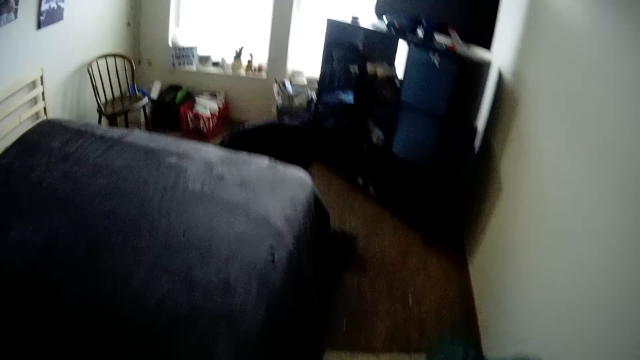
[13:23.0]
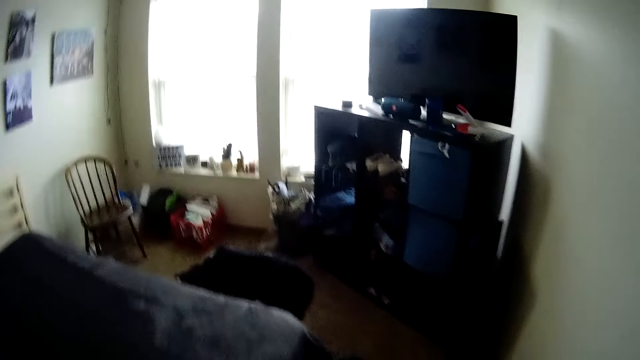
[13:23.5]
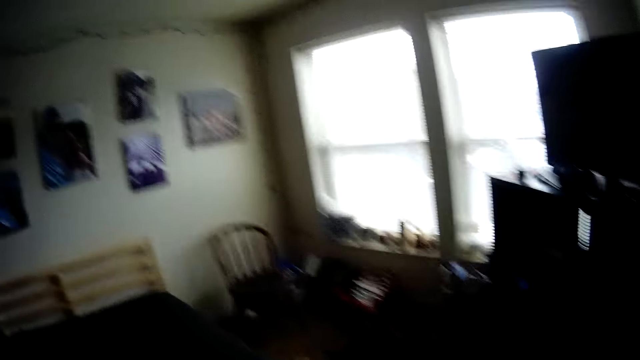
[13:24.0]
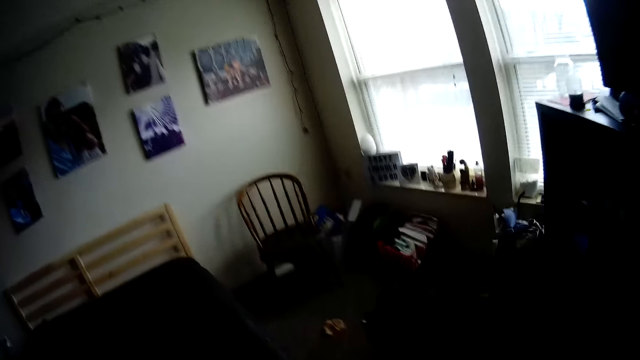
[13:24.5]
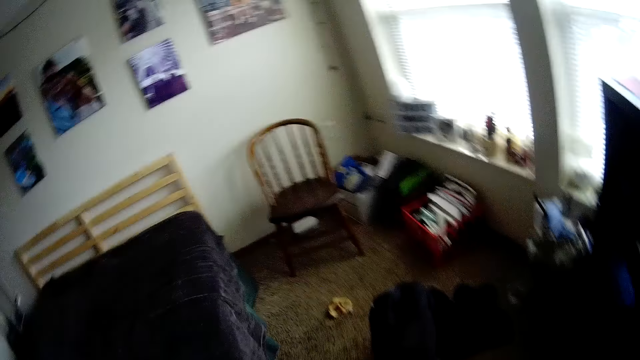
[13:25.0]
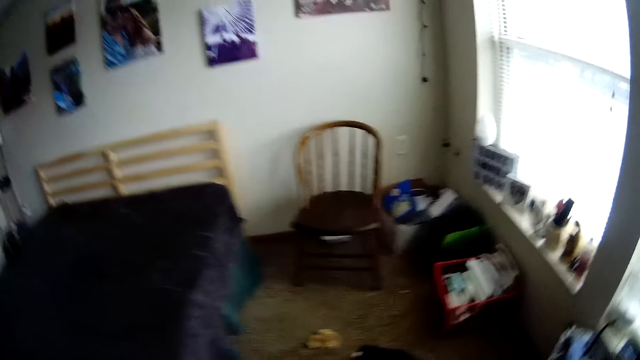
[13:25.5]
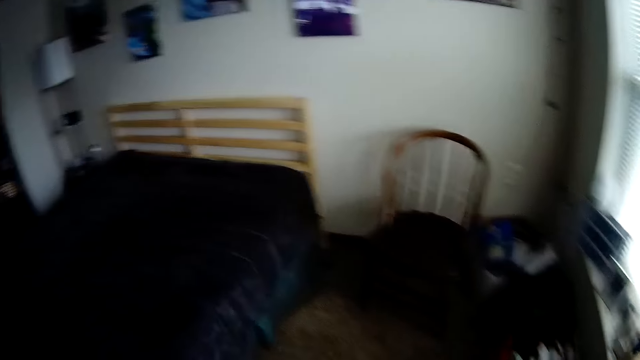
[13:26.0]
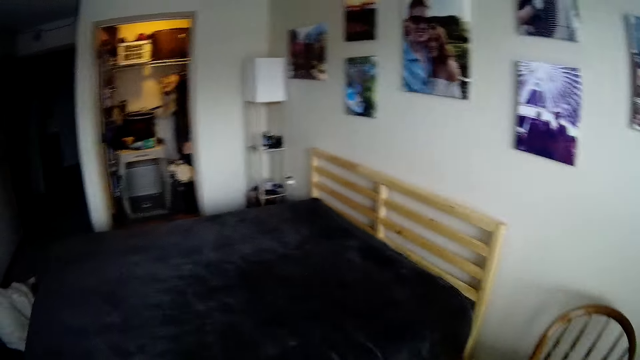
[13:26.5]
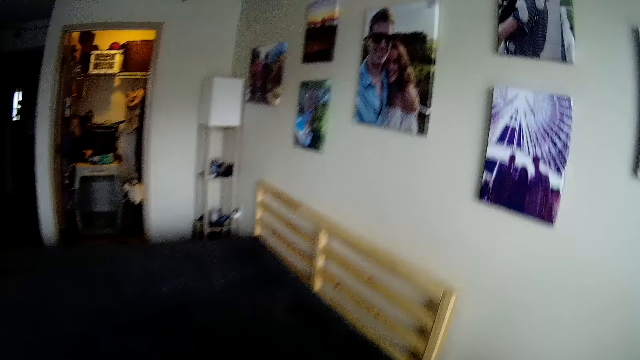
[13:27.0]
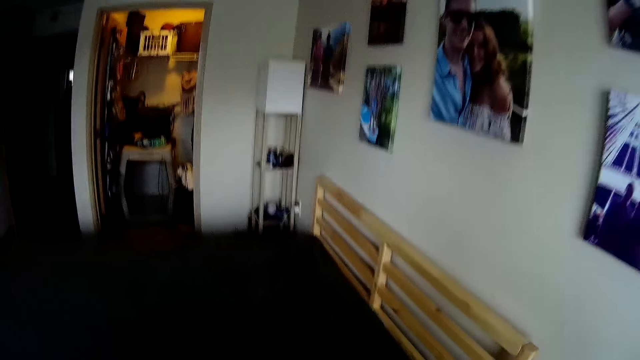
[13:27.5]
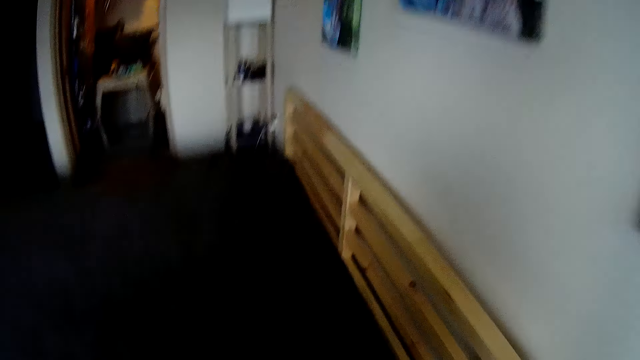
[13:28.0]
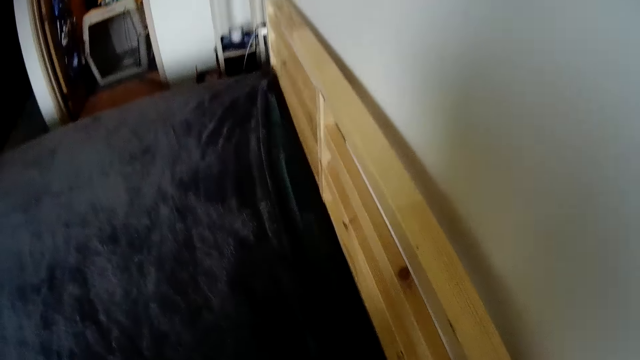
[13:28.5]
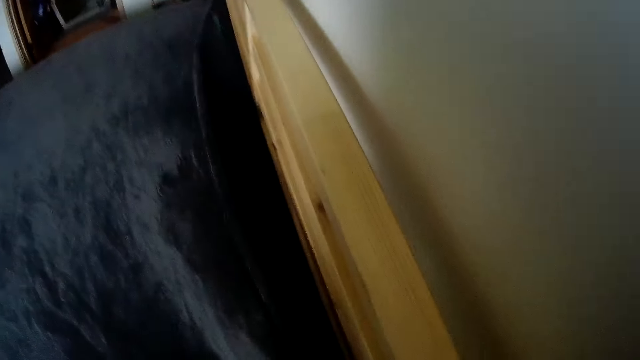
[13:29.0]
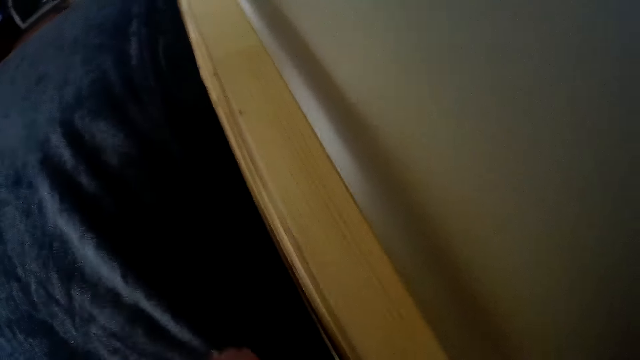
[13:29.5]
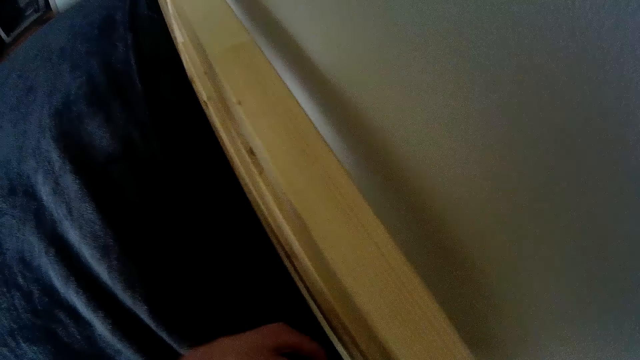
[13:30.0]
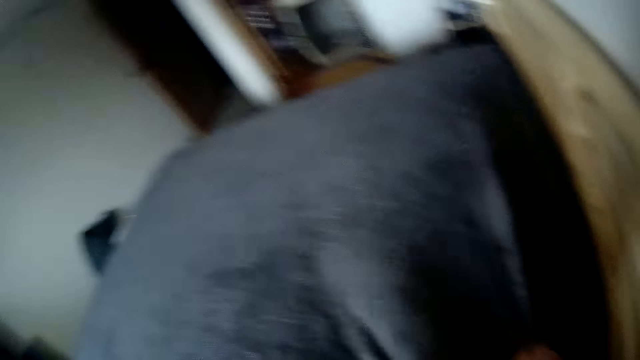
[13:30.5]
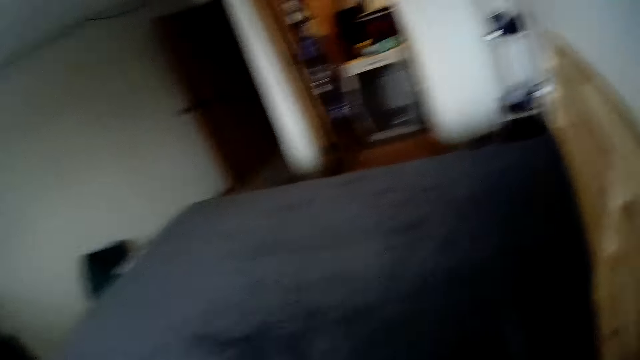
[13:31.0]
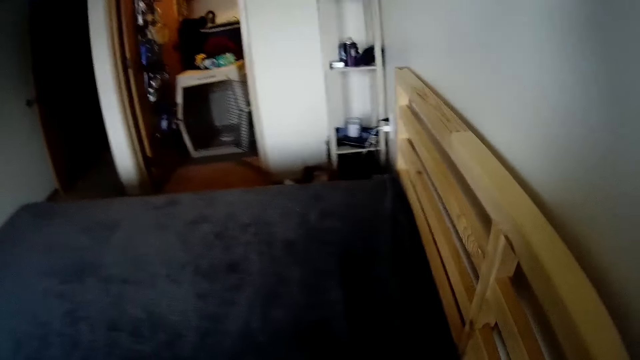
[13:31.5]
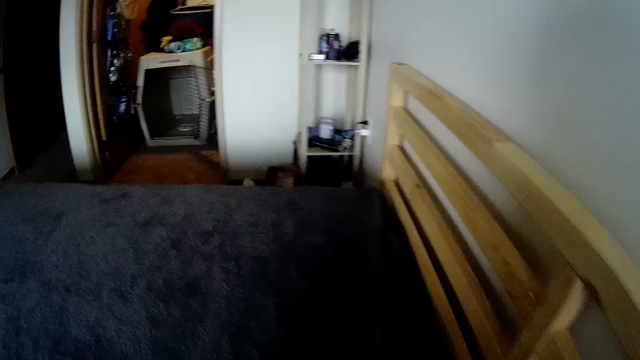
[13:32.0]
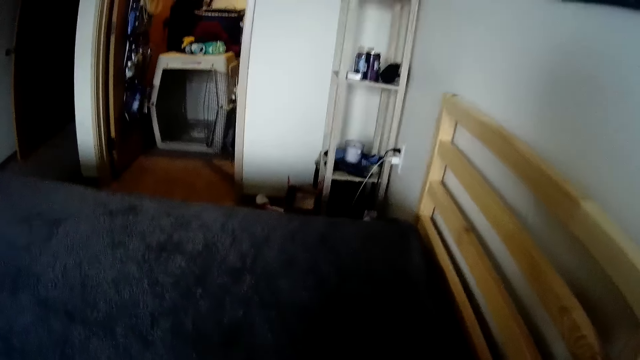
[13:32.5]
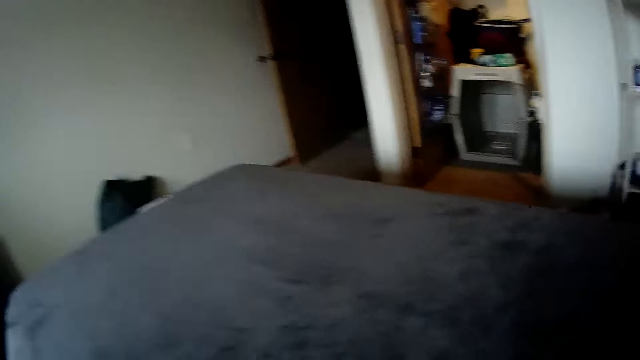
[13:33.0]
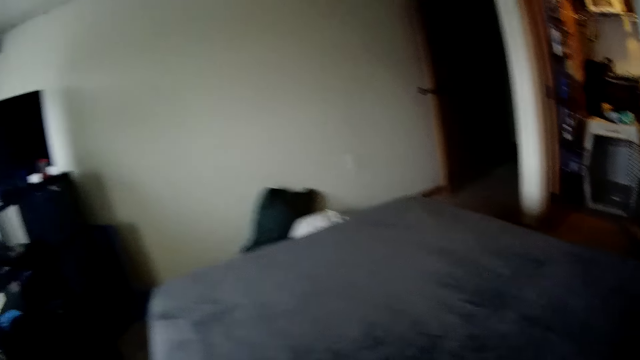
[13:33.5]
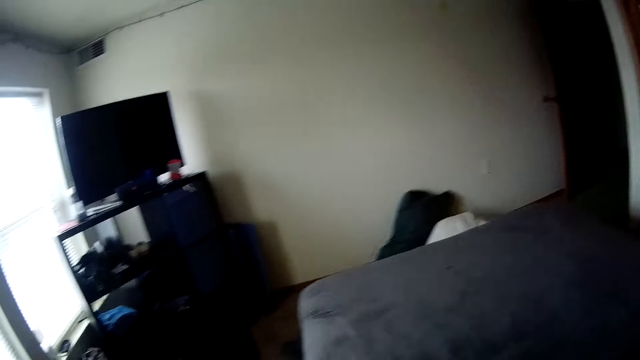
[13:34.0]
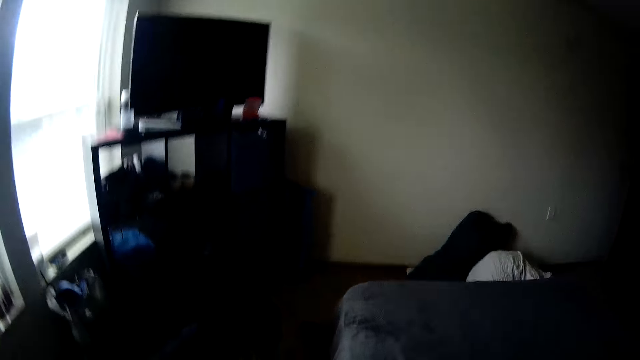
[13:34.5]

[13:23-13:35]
The camera wearer walks to the headboard. They pull the blanket. They move the bedcover.

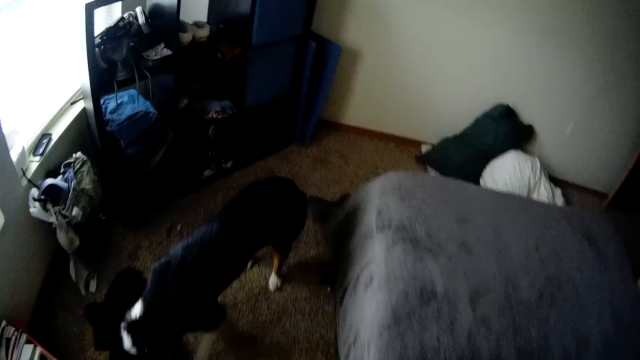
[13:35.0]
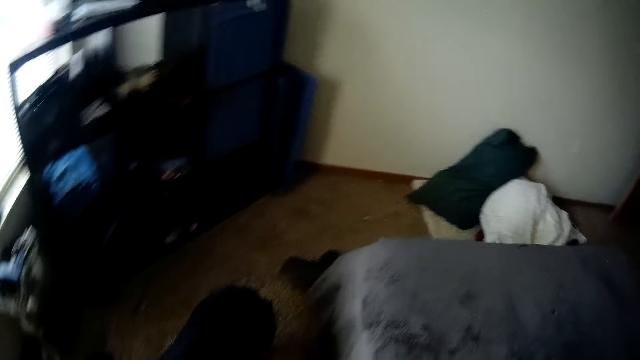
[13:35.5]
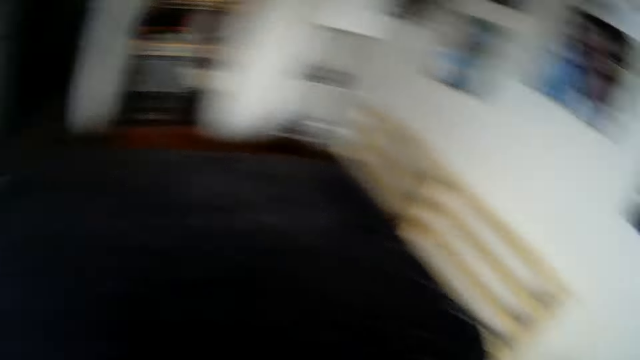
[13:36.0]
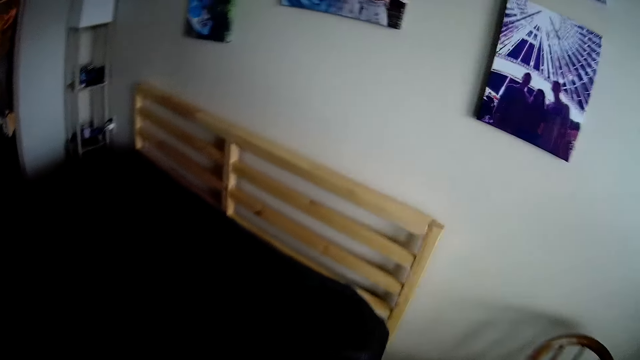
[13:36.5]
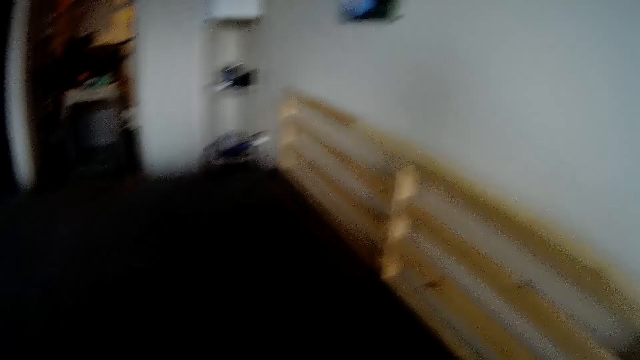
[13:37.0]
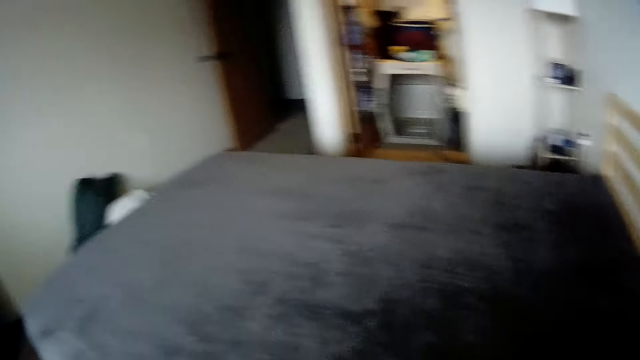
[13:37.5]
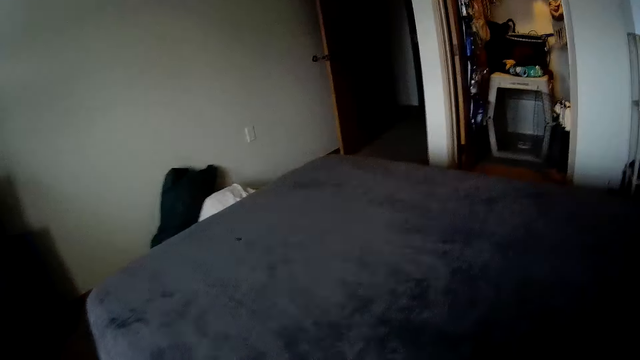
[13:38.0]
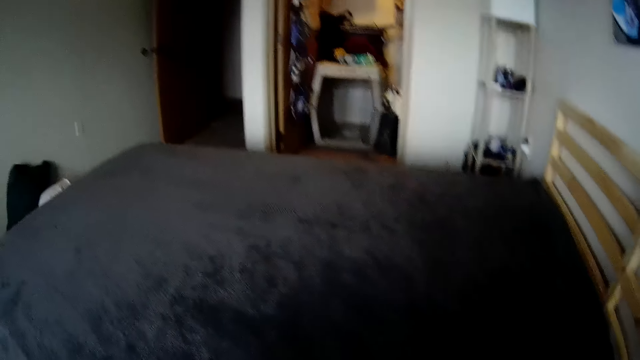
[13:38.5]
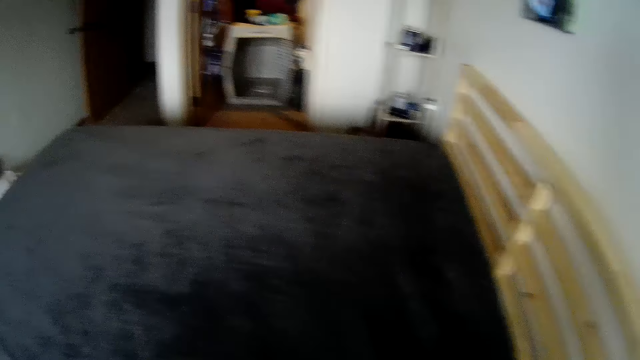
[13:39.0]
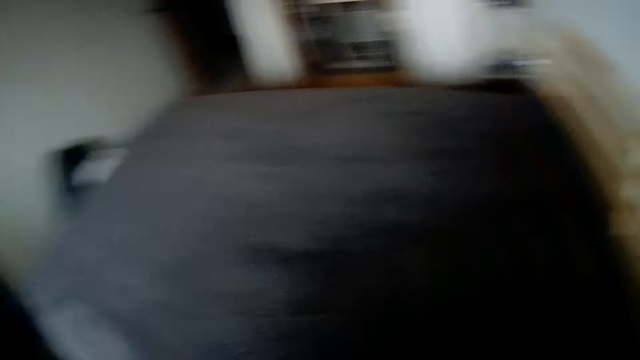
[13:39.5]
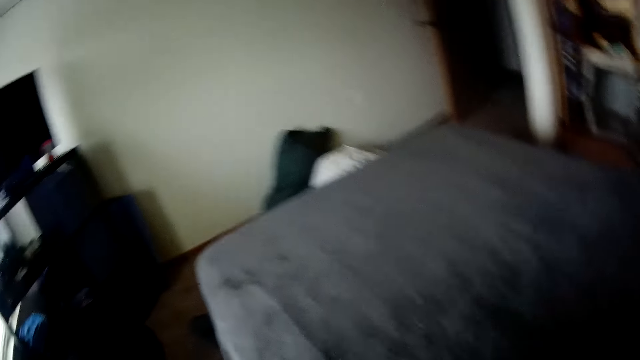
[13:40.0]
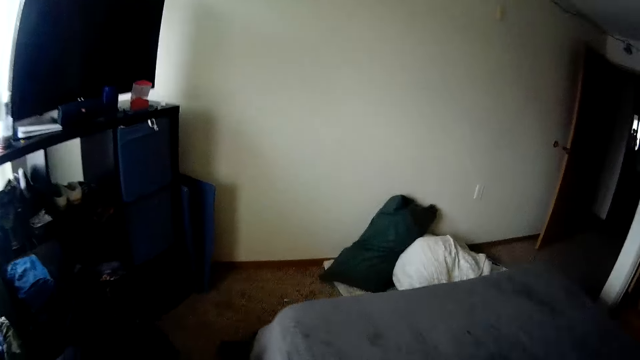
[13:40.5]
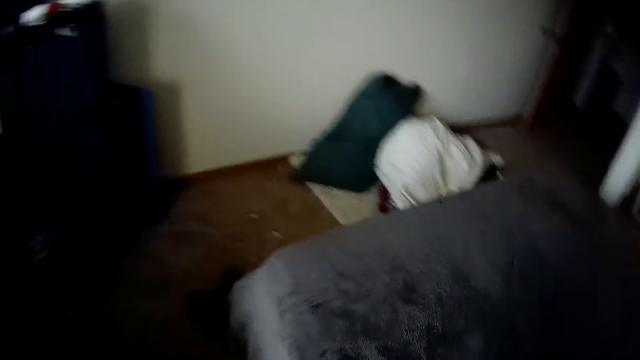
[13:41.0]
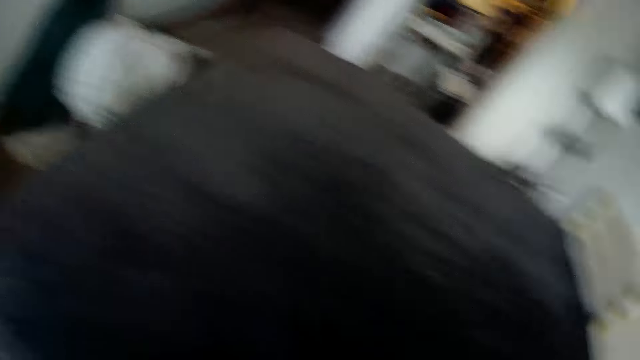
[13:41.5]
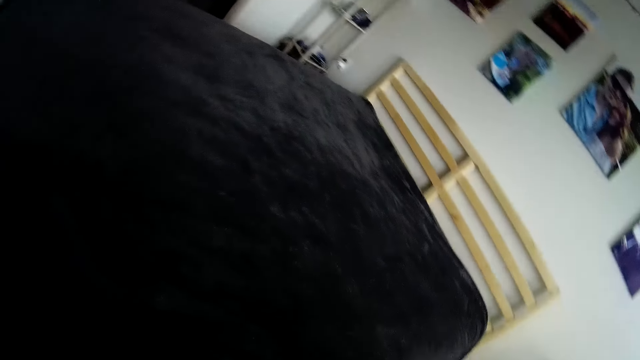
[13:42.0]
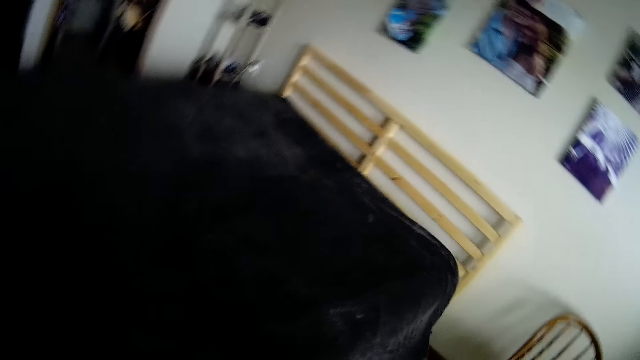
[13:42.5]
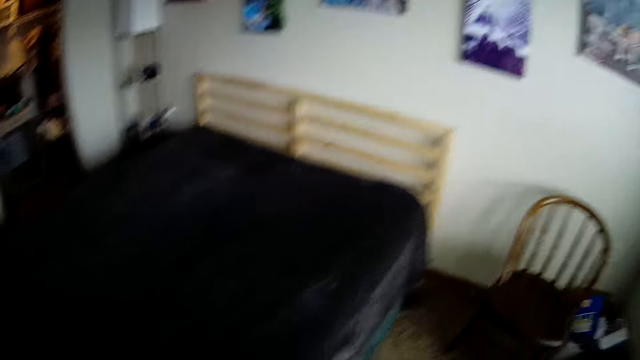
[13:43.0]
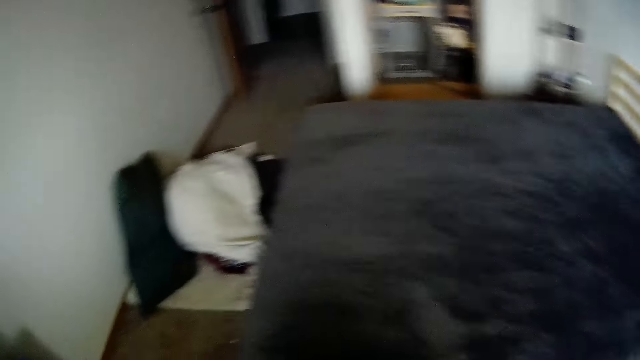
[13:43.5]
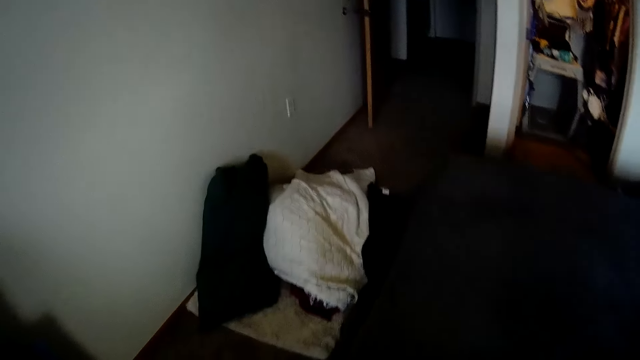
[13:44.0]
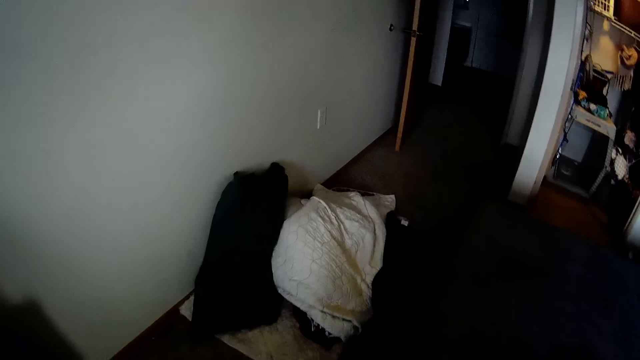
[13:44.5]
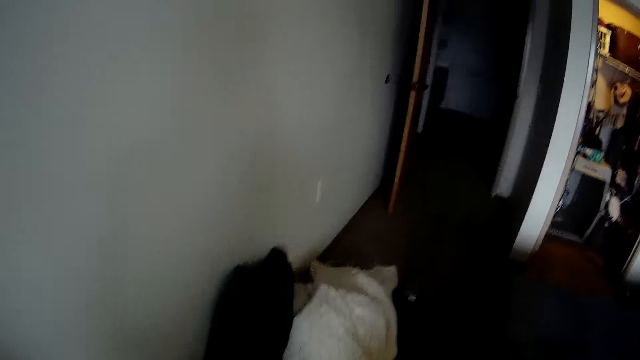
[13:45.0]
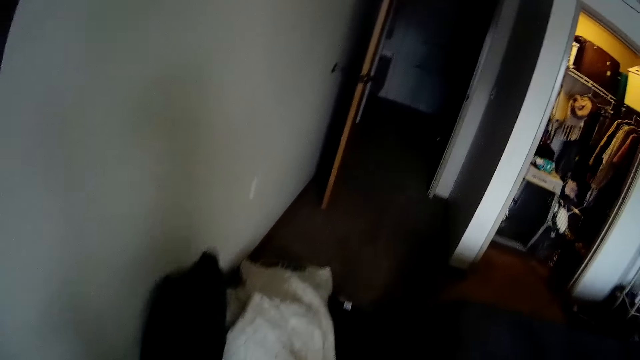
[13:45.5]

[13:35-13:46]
The camera wearer evens the blanket out. They walk to the footboard. They move the hand to the wall.
